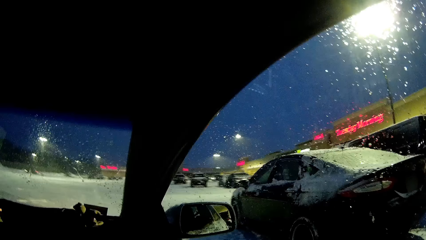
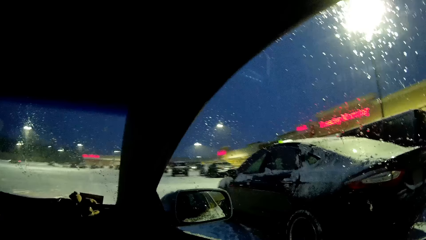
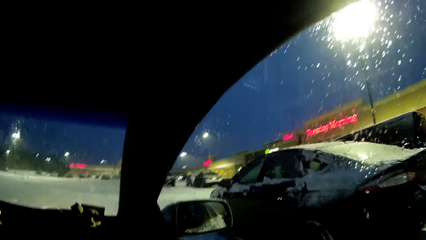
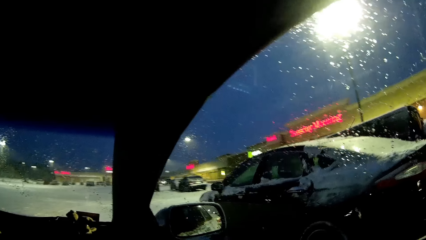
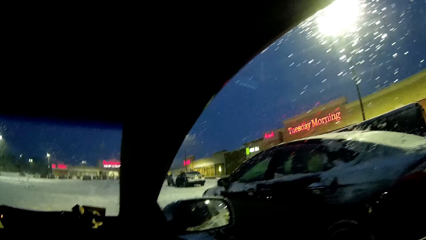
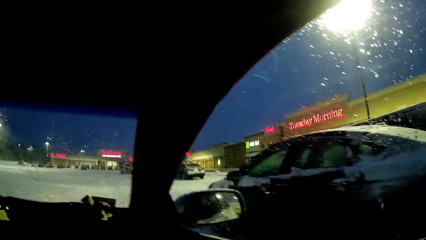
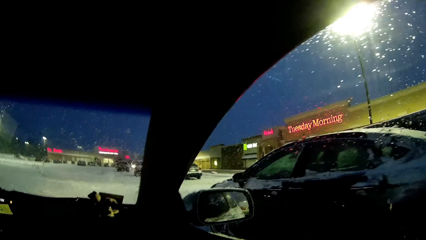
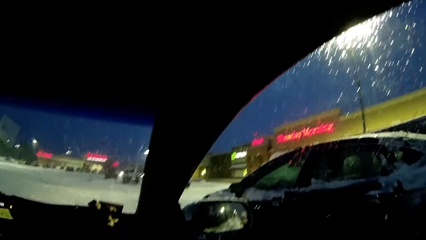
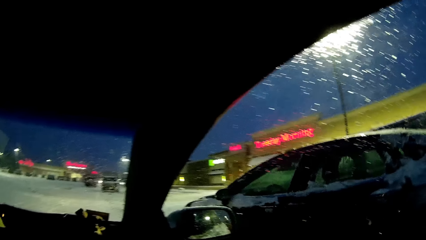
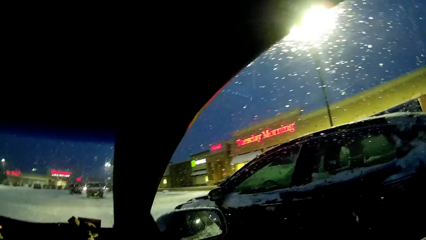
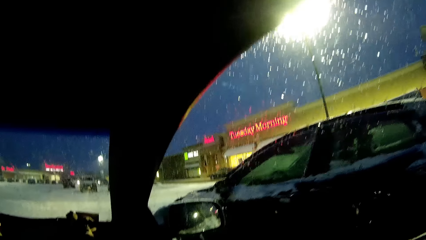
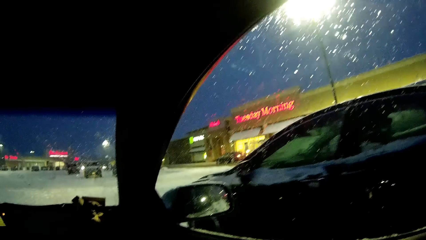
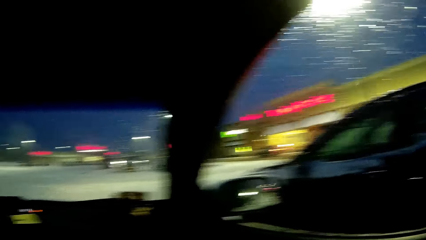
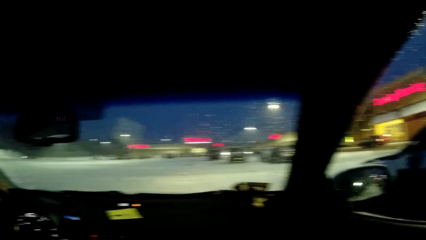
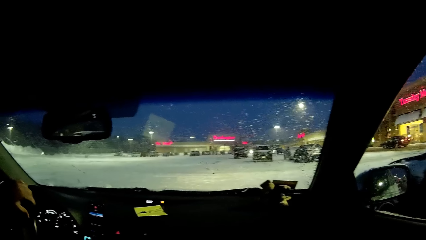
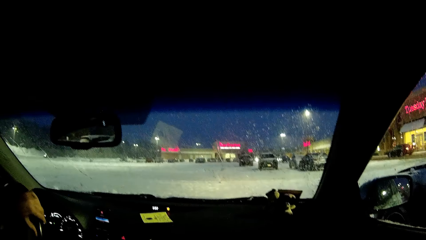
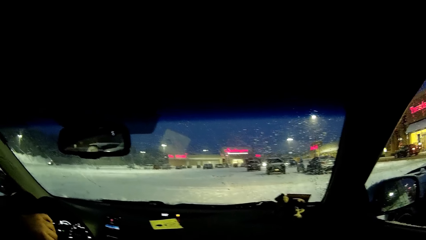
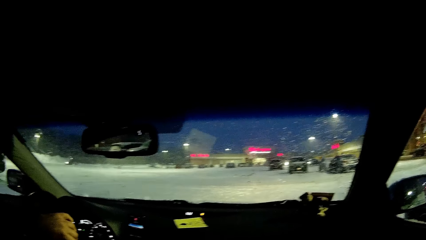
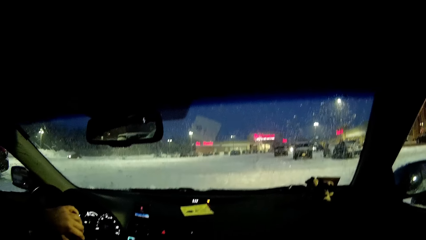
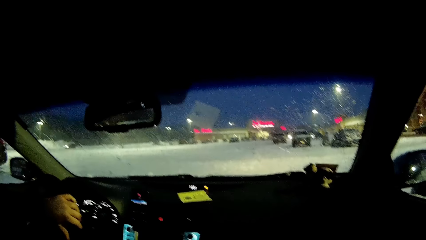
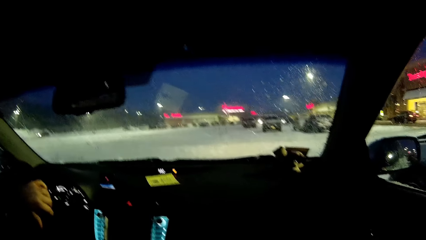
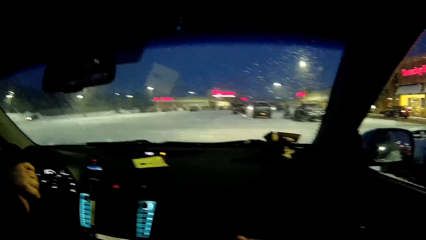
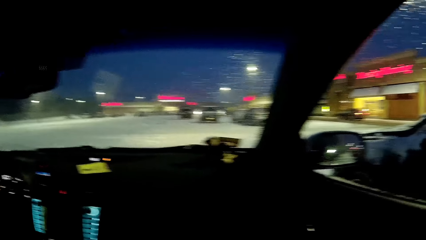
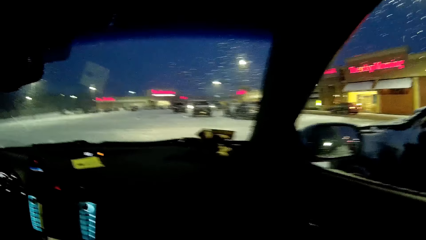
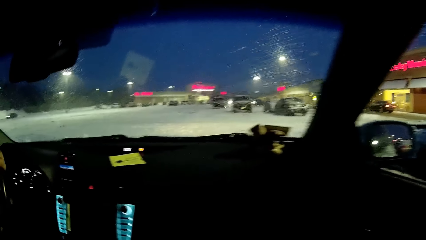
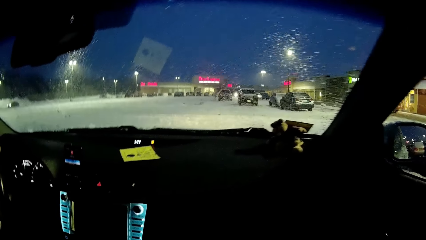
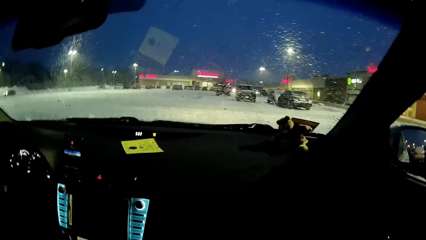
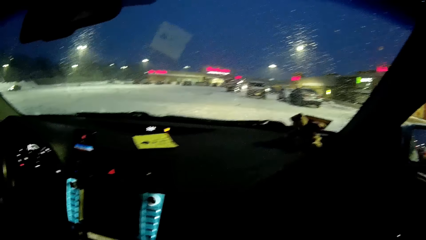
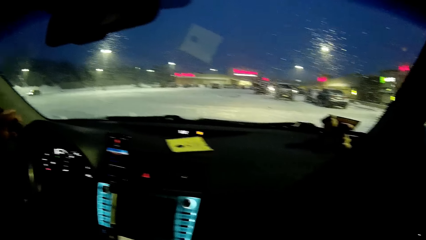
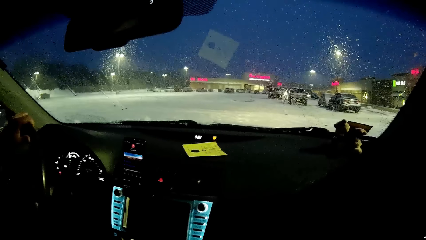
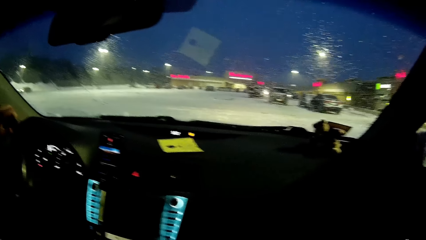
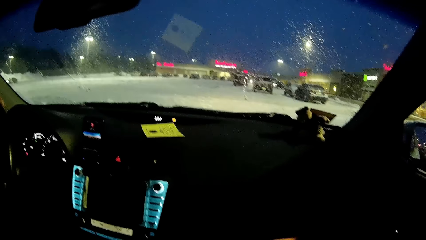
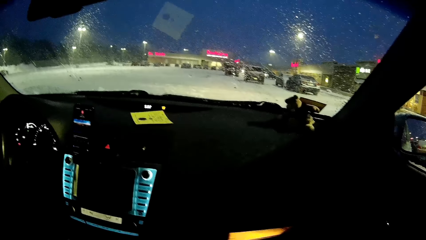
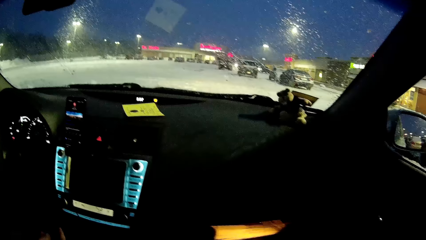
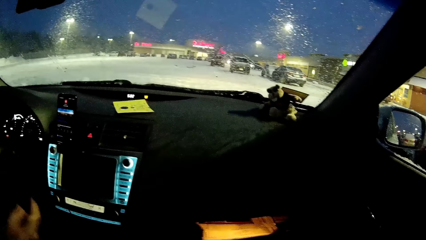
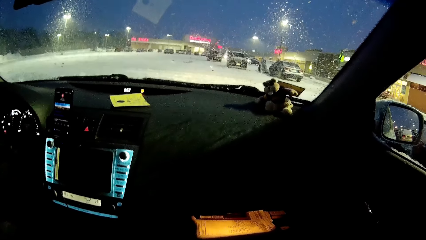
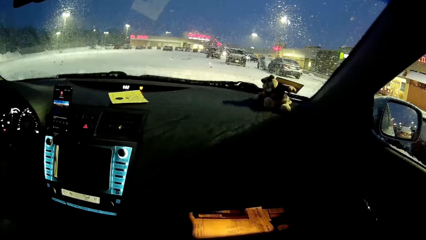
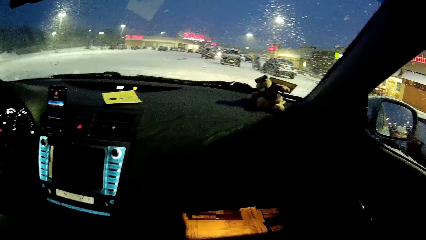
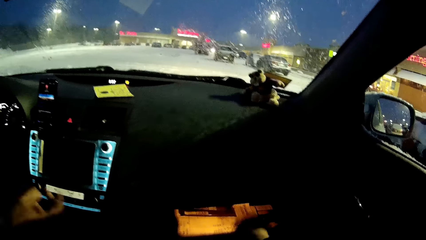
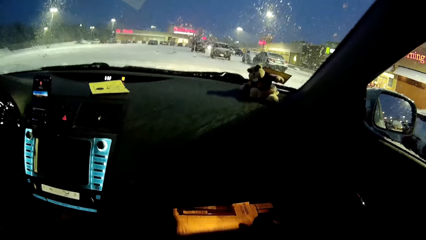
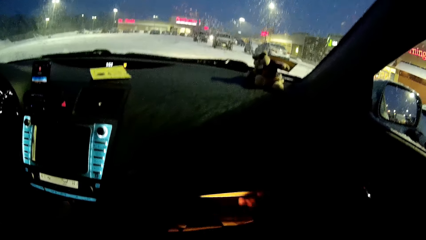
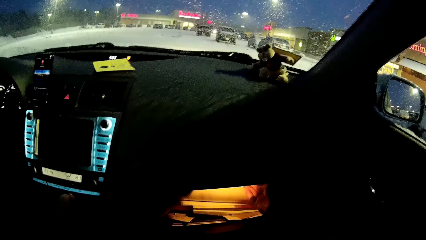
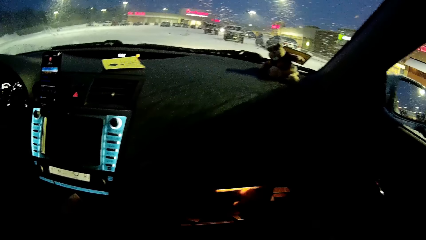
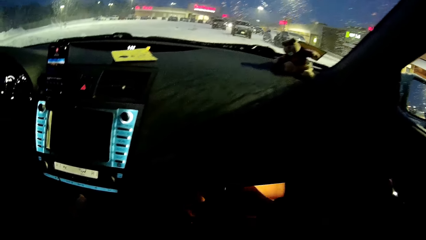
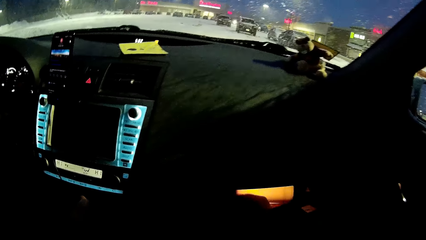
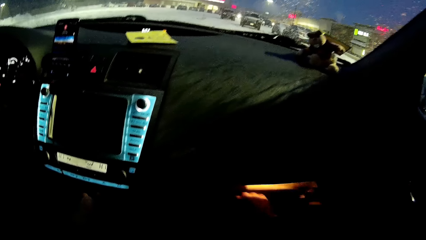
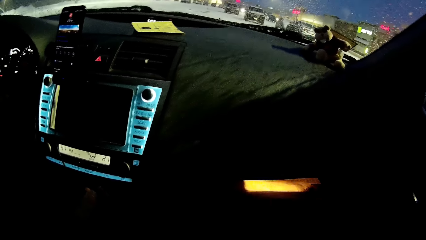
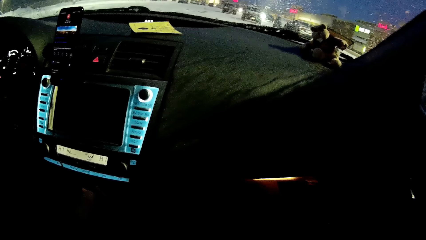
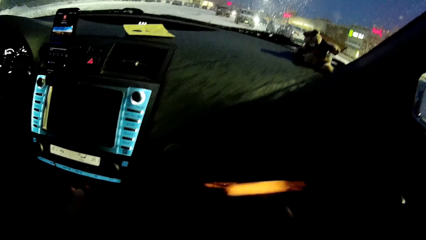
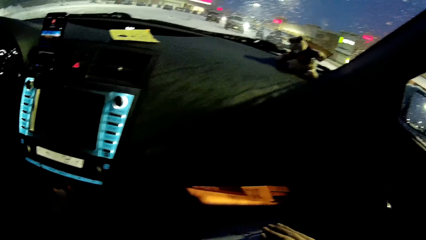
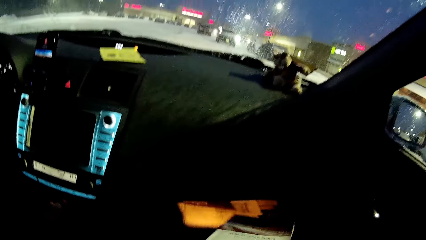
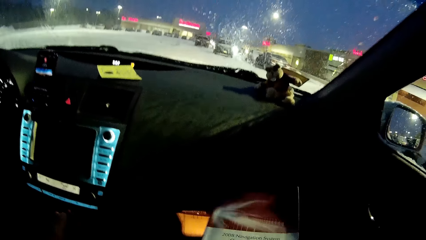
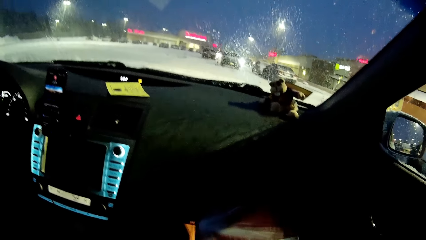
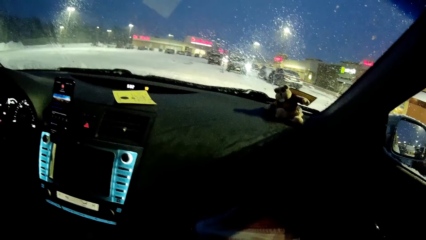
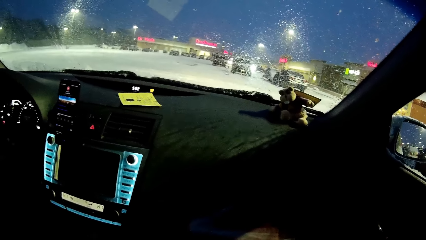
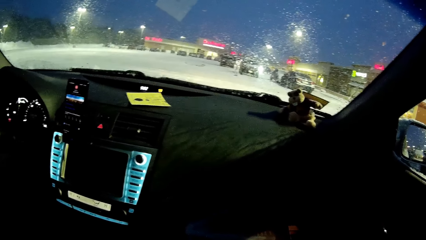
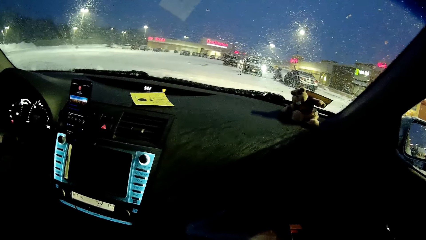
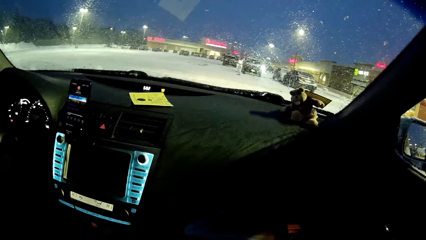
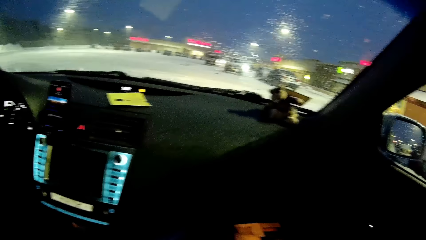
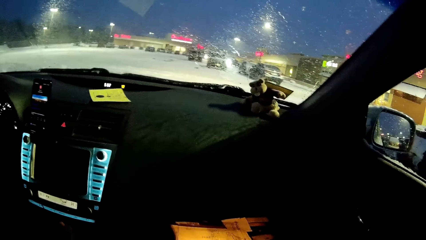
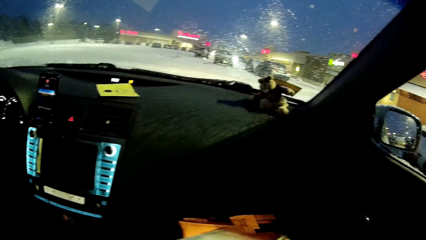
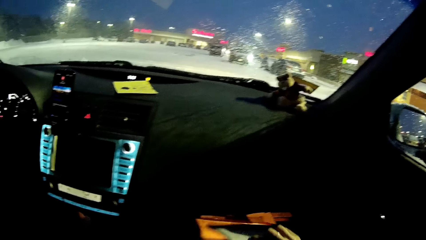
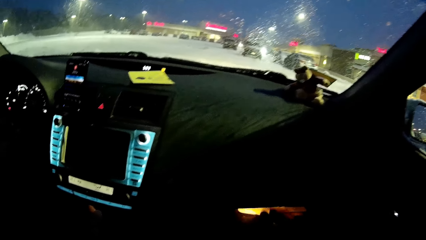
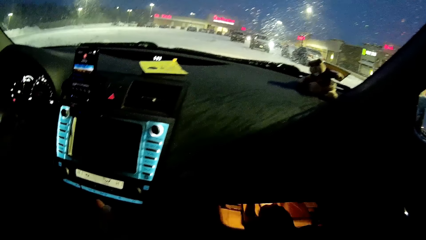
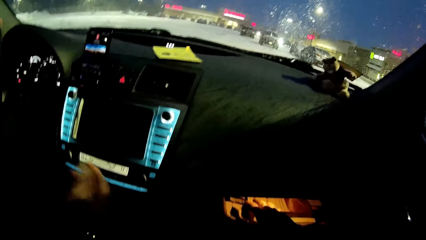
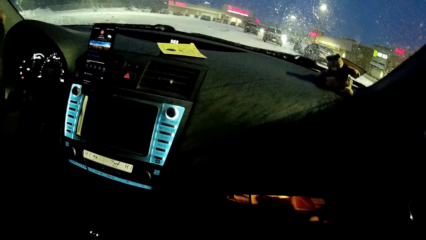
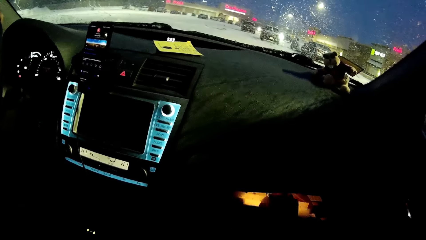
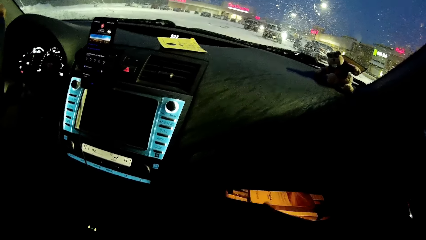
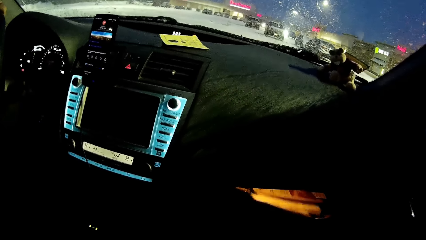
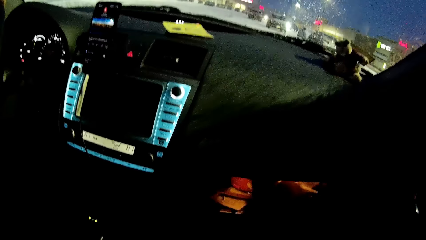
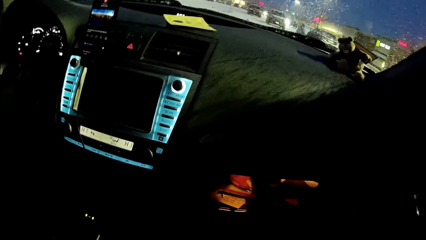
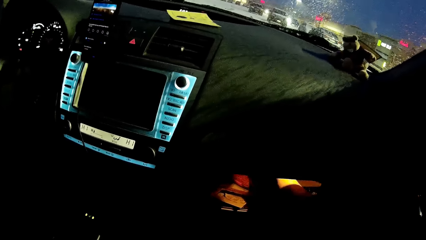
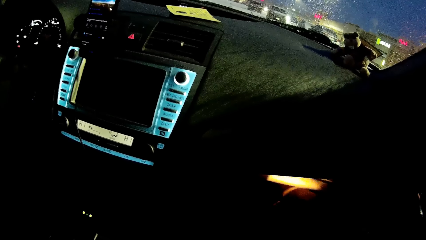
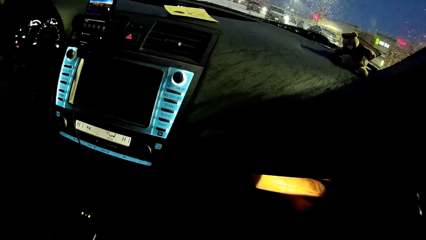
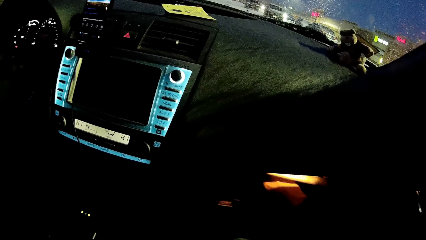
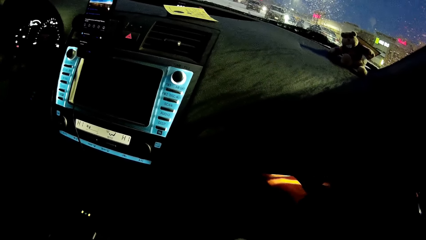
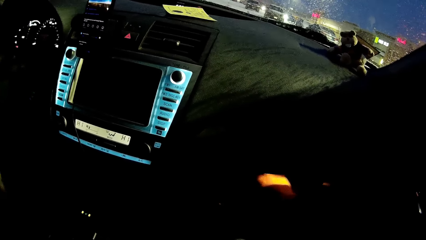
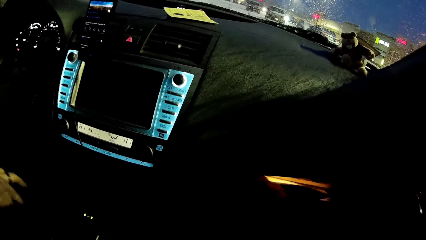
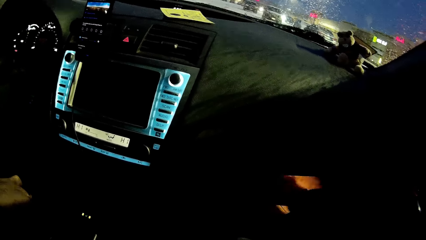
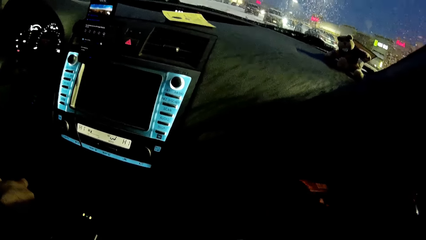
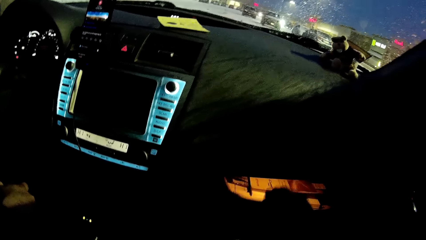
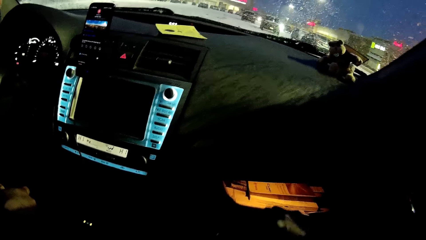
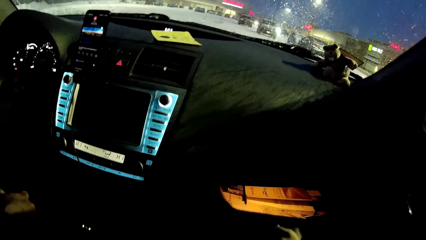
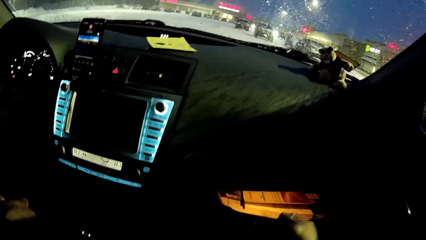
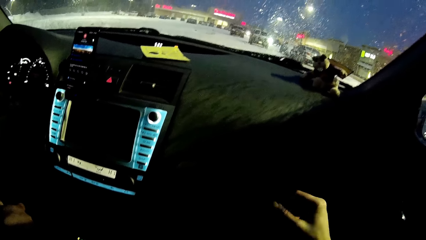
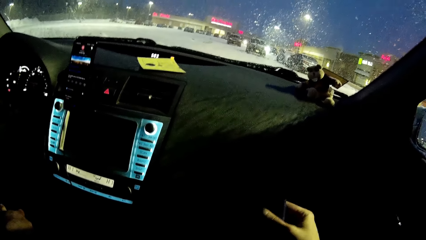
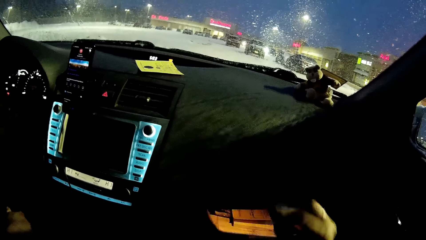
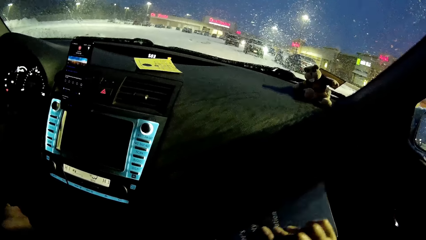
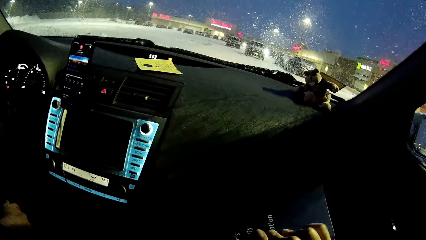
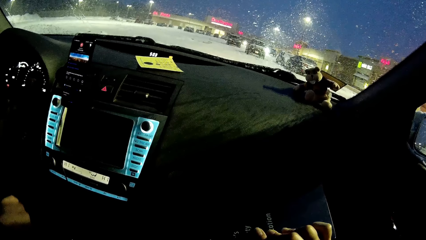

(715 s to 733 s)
The camera wearer looks at the windscreen. A person turns the steering wheel. The camera wearer removes the novel in the vehicle. The person touches the control panel. The camera wearer stops the vehicle. They touch books in the dashboard. They take a book out of the dashboard. They put the book in the dashboard. They touch the books in the dashboard.
